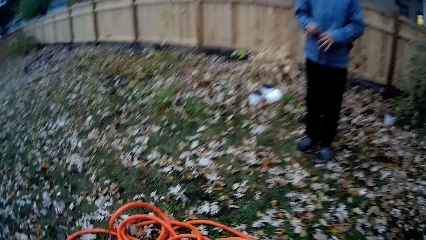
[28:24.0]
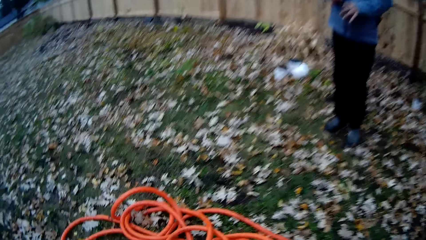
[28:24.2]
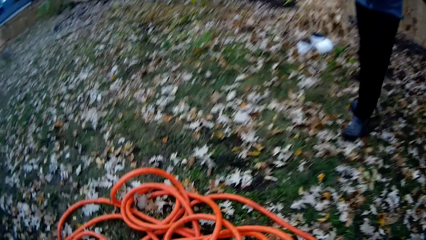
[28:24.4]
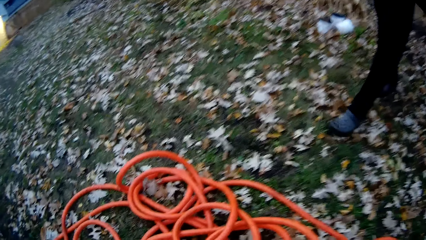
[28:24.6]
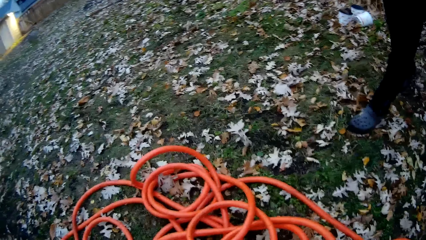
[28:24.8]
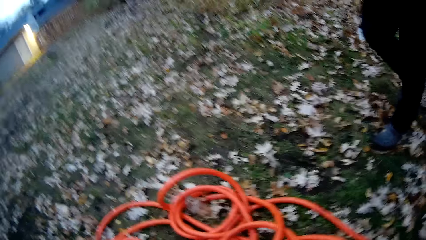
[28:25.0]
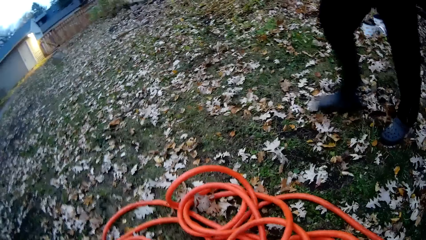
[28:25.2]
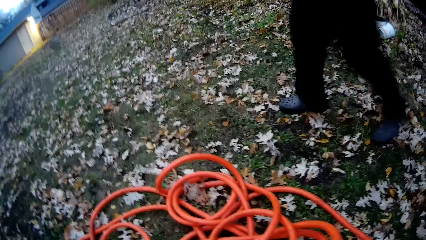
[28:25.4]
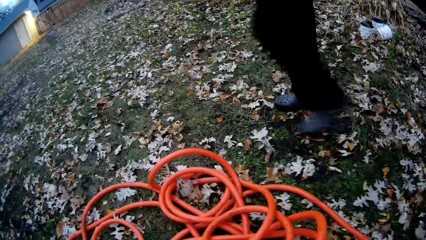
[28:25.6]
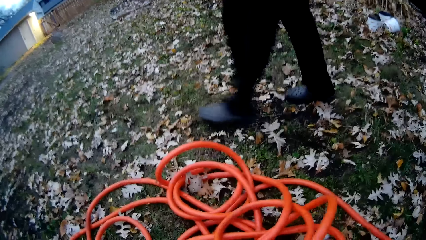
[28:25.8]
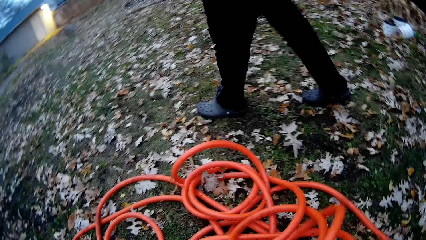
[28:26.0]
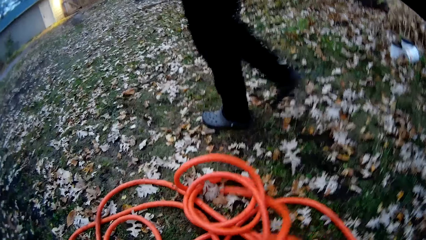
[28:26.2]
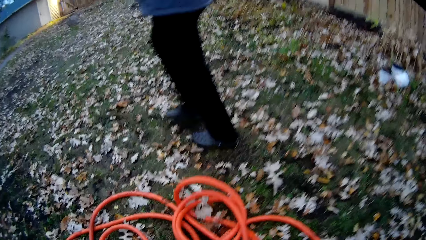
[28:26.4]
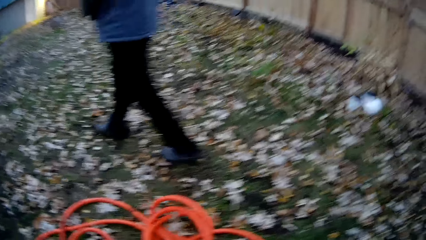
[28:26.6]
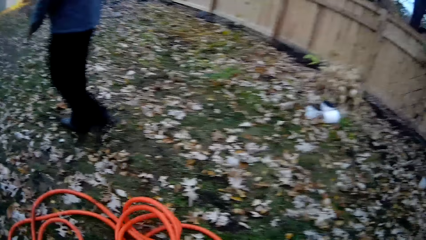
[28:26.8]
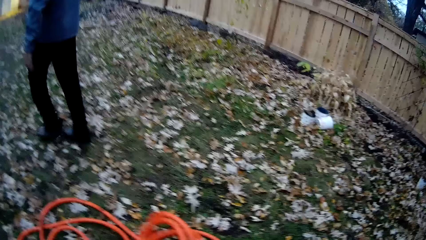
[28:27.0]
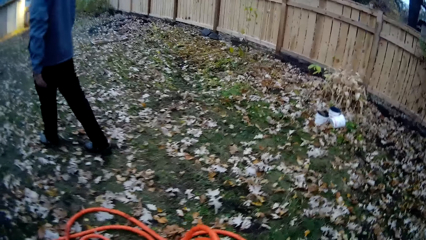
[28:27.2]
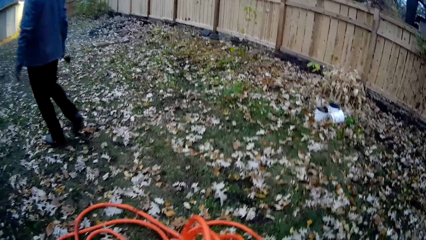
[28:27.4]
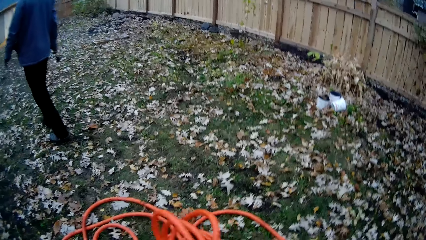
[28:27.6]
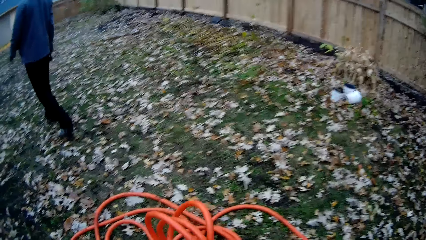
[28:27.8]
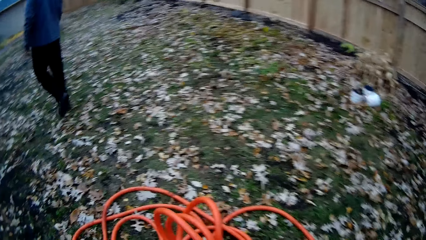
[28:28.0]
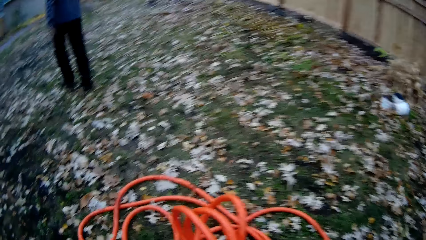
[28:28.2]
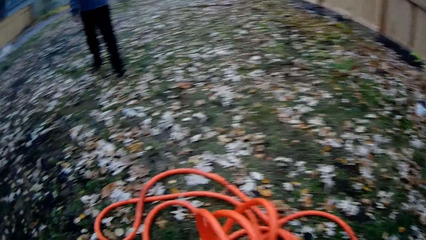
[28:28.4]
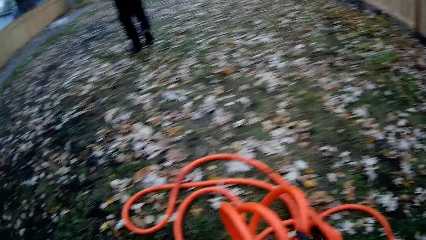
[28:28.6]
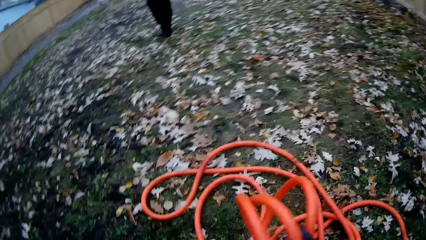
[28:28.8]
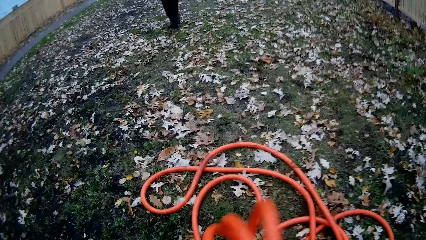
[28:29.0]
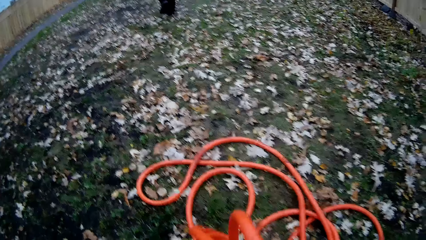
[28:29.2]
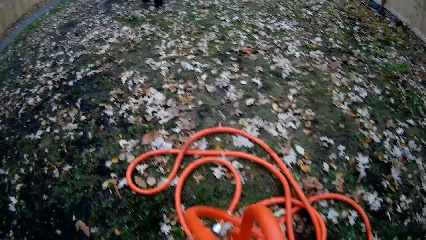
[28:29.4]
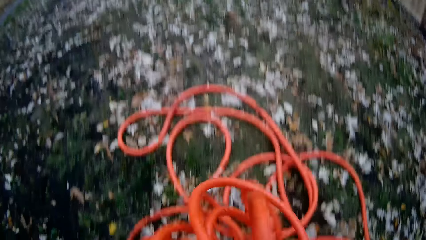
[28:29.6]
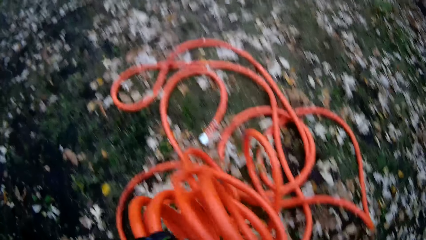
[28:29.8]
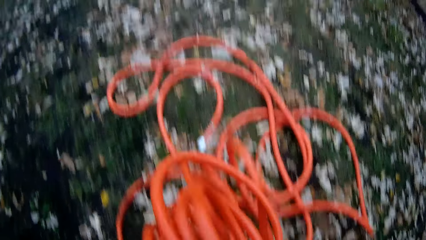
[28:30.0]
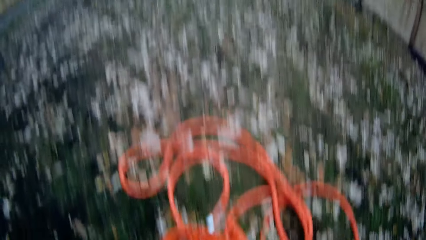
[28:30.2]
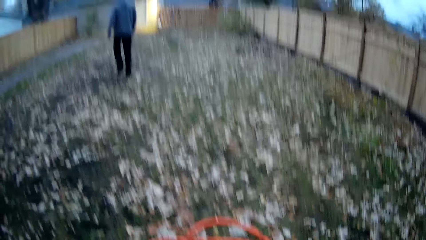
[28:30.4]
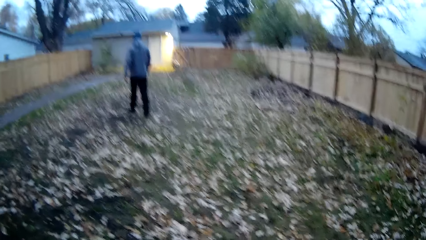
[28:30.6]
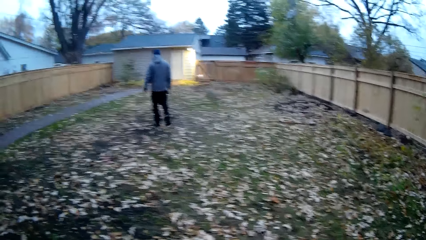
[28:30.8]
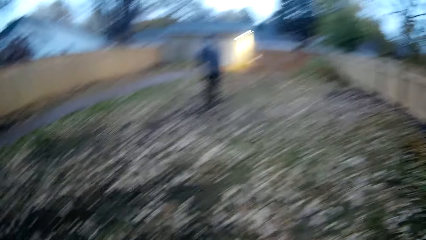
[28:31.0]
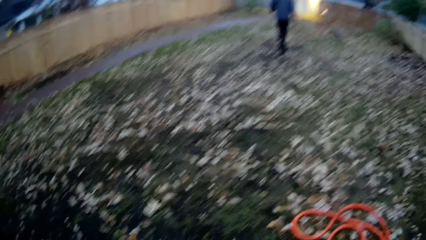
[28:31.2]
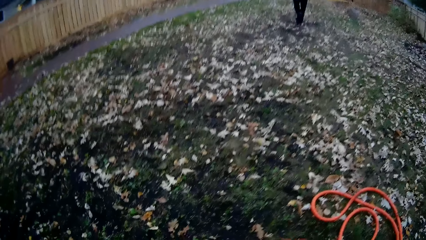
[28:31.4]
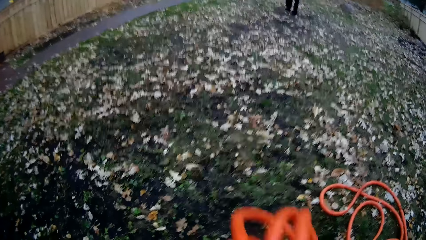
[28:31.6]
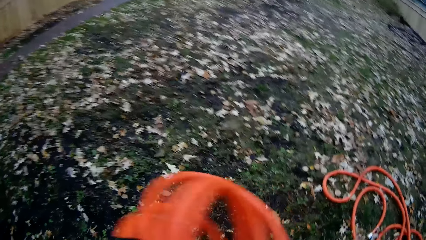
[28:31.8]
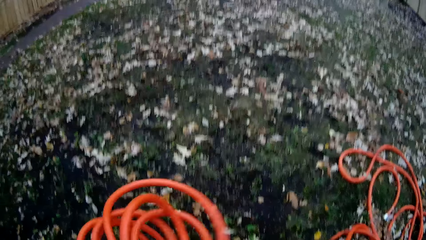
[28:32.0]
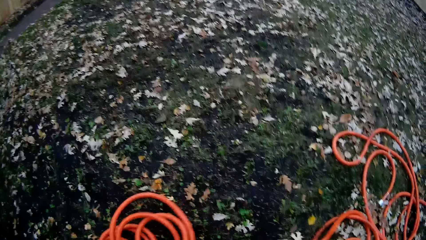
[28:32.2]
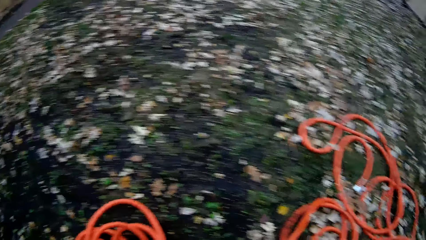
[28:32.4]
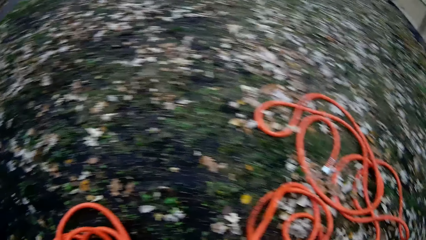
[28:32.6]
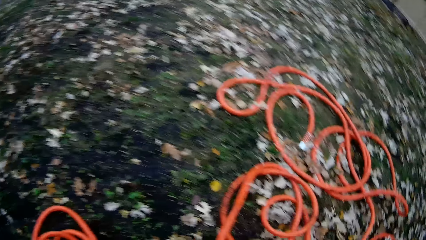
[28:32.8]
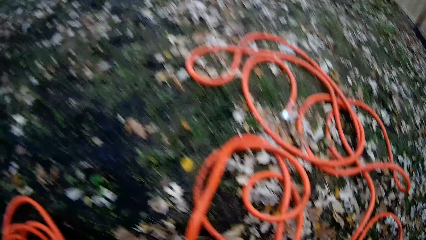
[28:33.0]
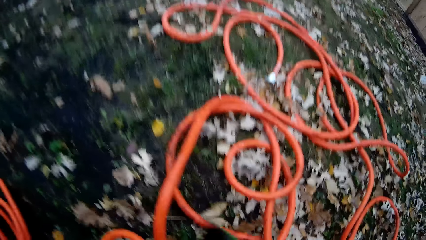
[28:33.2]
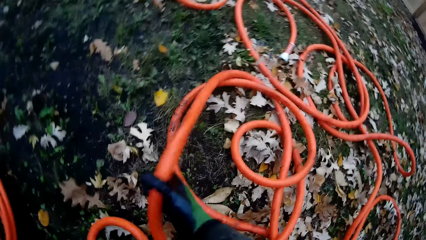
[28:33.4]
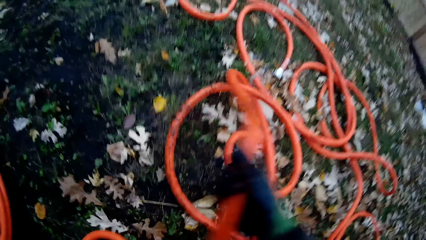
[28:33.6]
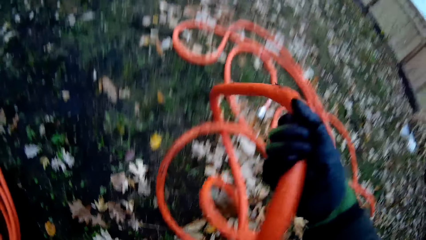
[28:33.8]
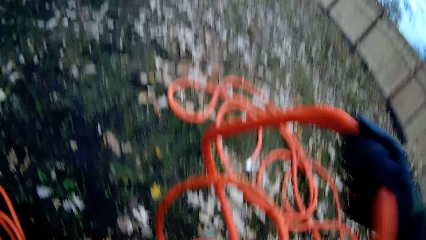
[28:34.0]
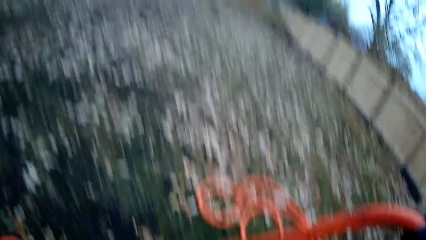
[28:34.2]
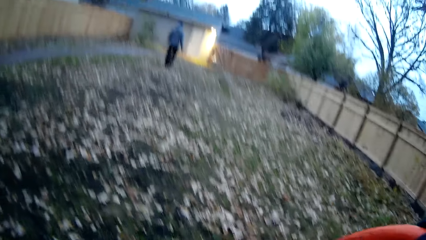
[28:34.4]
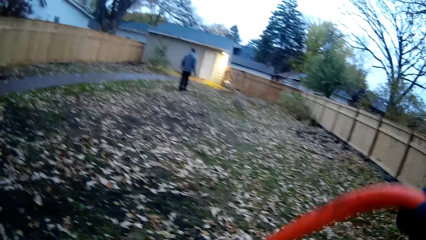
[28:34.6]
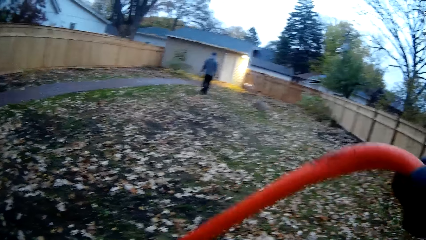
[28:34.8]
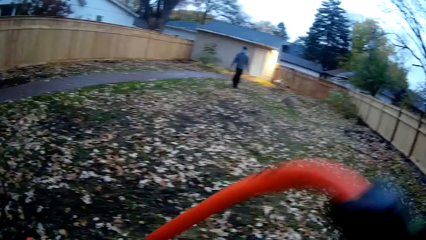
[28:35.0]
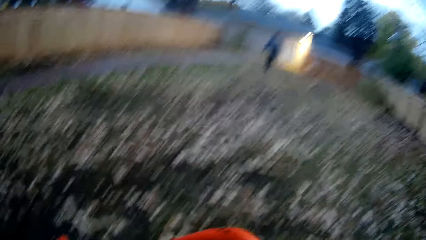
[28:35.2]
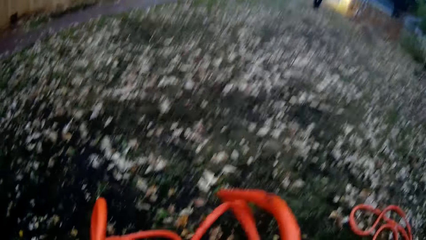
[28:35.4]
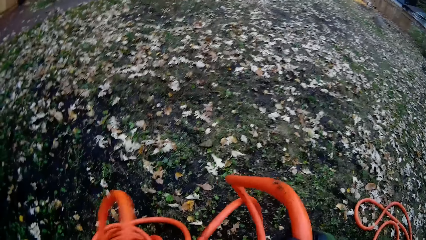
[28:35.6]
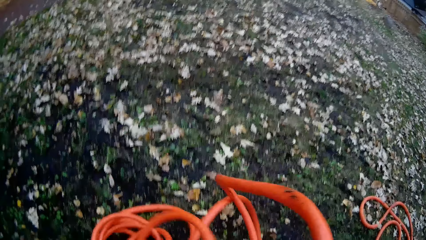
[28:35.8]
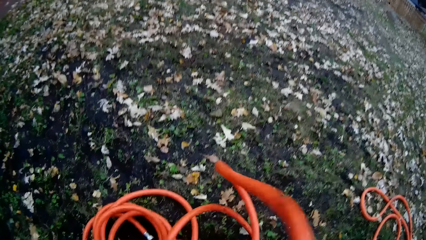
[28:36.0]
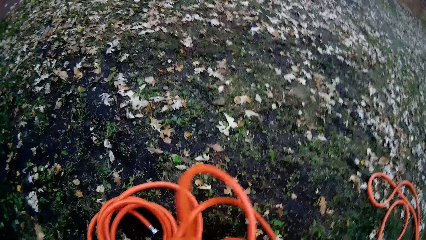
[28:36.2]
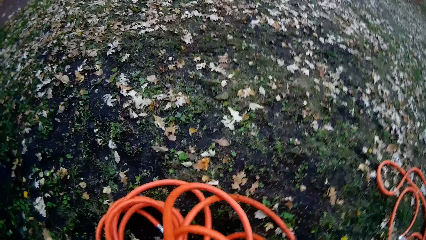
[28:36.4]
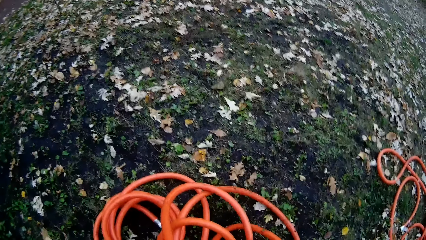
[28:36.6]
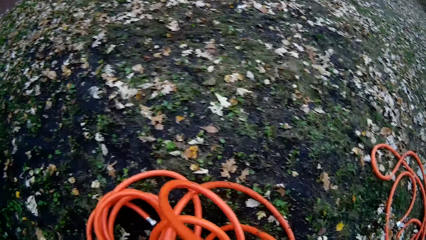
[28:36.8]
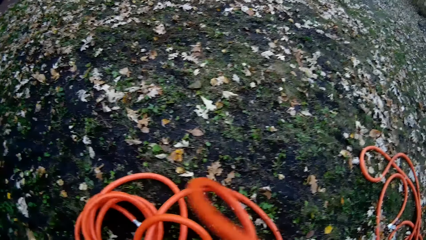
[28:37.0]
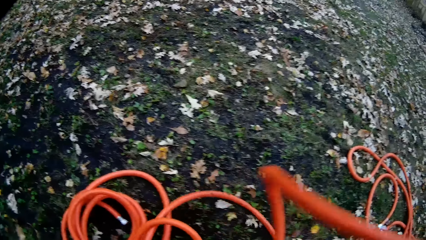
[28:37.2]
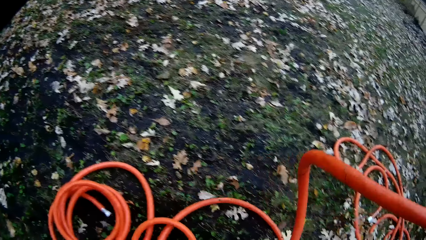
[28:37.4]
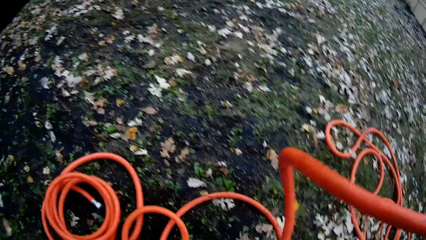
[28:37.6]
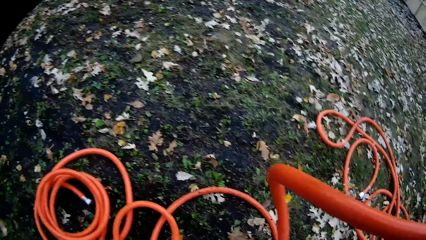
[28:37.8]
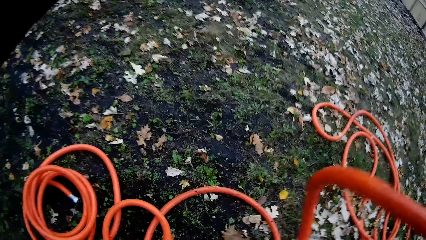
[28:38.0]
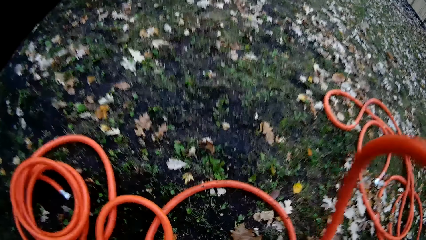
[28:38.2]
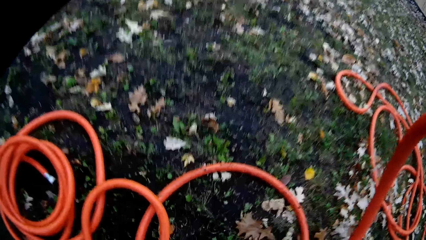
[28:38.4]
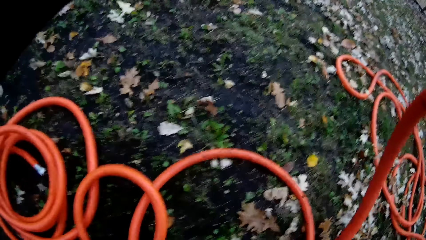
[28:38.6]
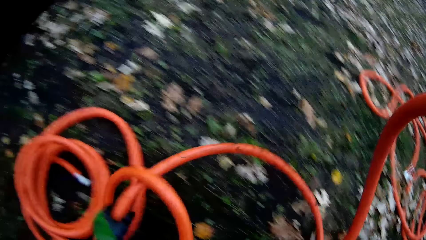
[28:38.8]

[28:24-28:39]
The camera wearer picks the hose from the ground. They fold the hose pipe. They drop the hose on the ground. They pick another part of the hose from the ground.
